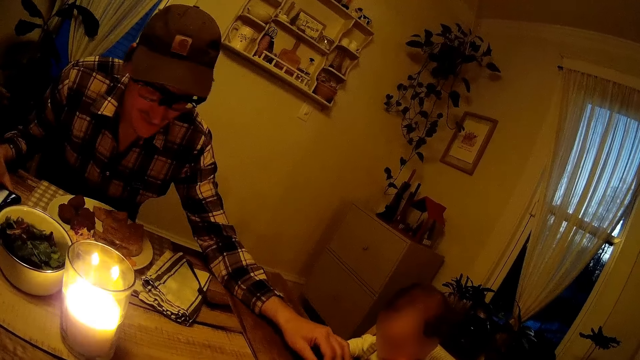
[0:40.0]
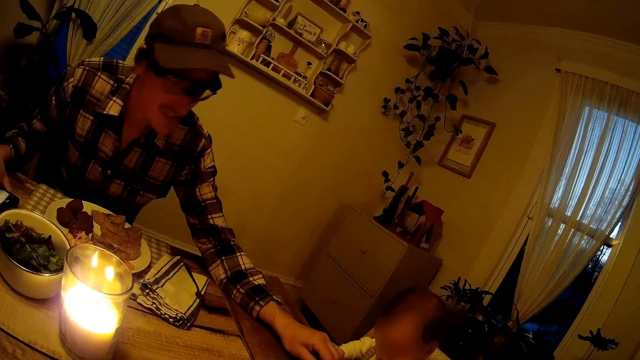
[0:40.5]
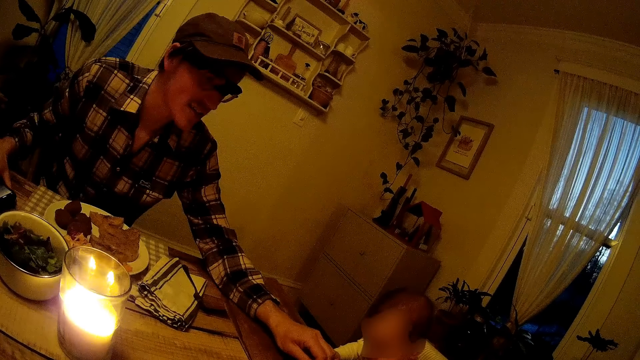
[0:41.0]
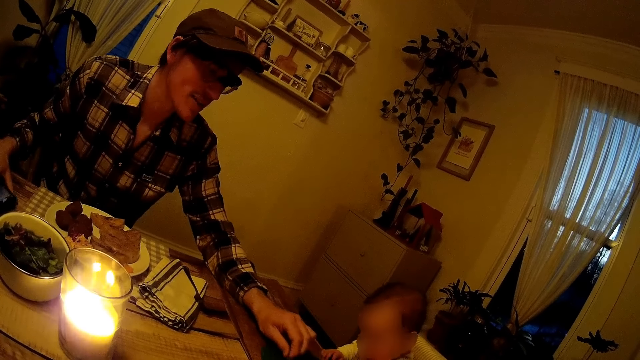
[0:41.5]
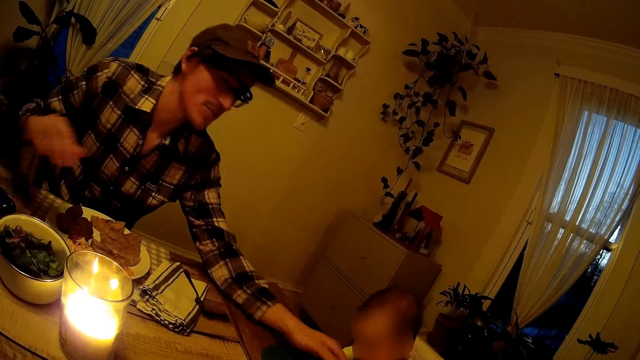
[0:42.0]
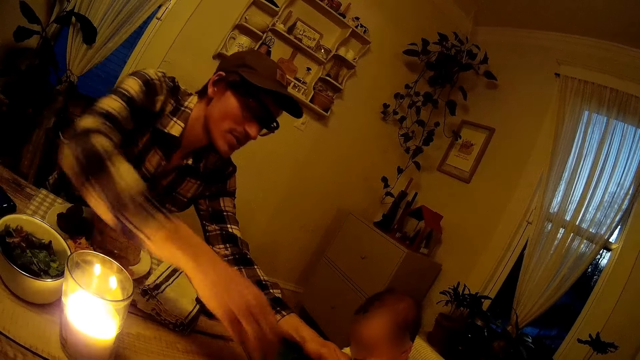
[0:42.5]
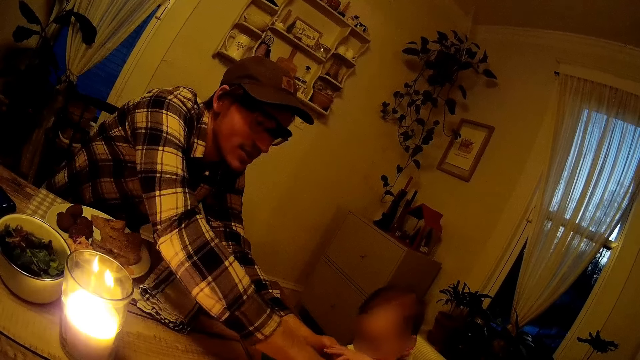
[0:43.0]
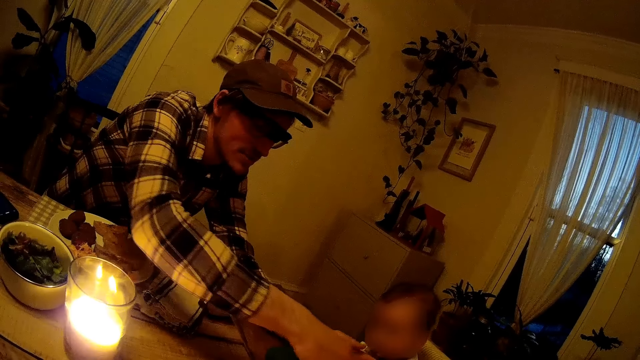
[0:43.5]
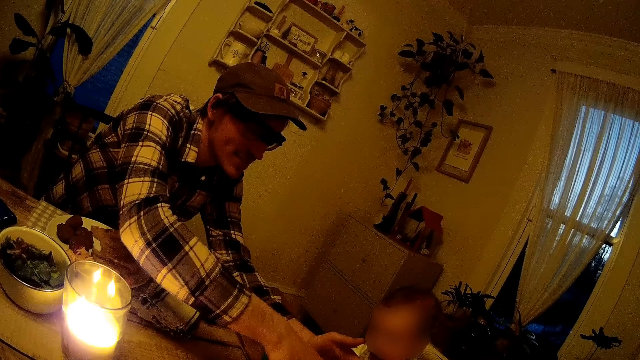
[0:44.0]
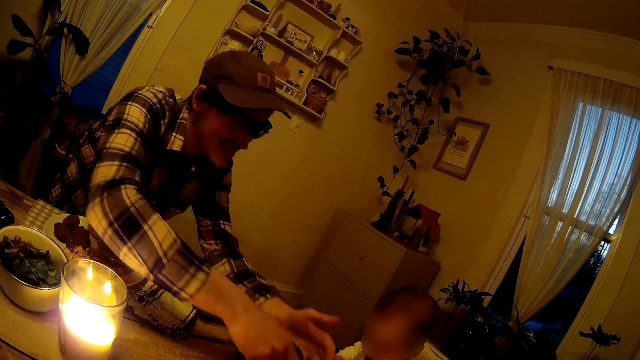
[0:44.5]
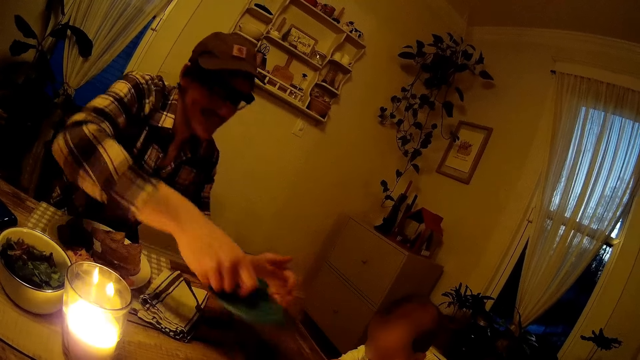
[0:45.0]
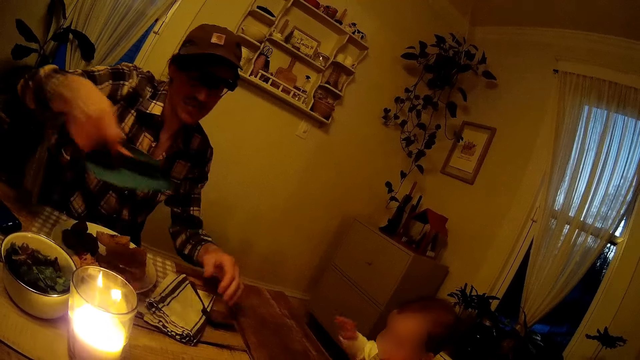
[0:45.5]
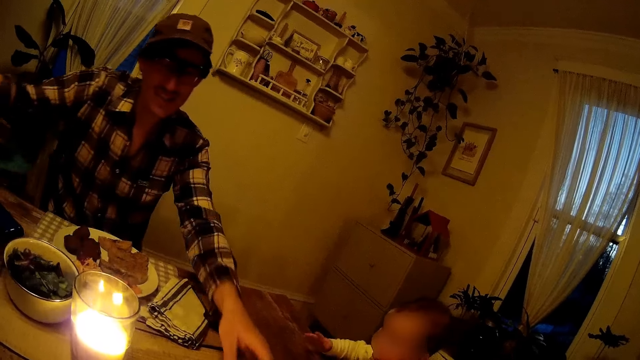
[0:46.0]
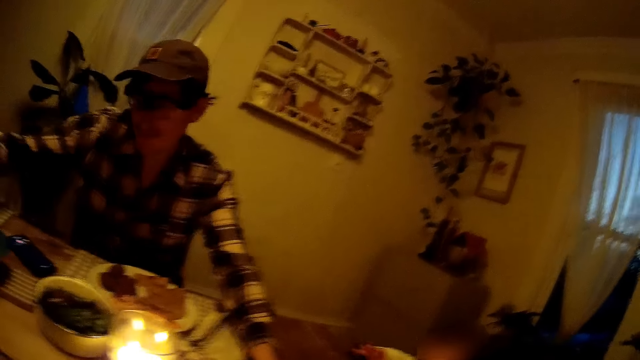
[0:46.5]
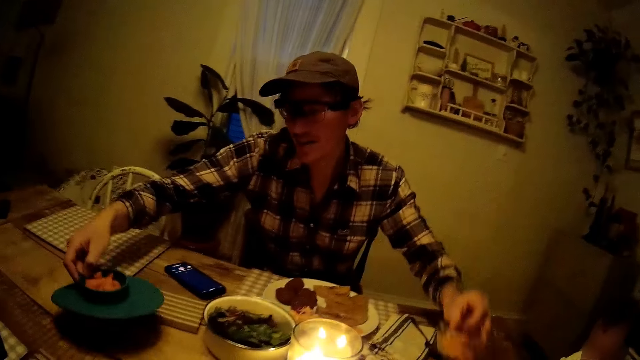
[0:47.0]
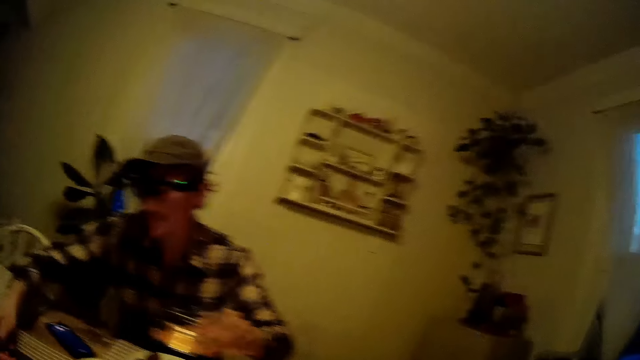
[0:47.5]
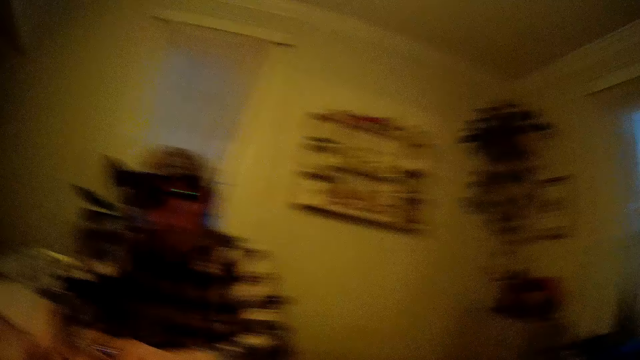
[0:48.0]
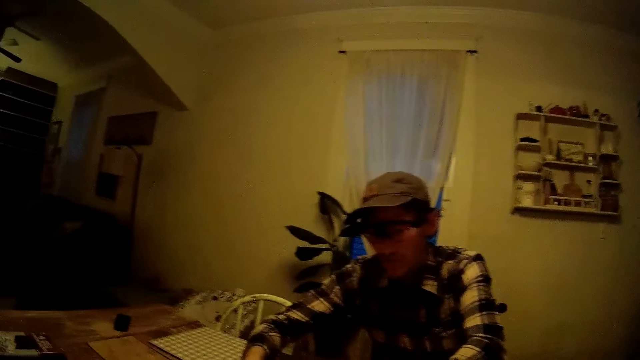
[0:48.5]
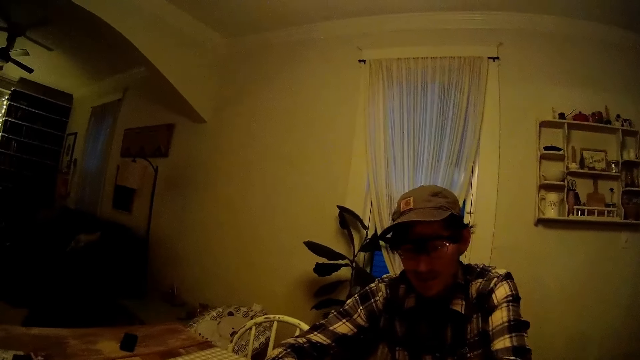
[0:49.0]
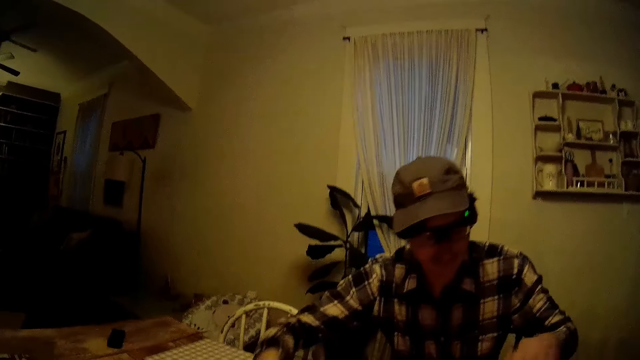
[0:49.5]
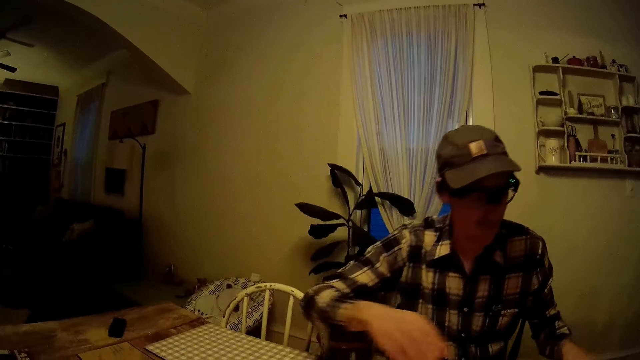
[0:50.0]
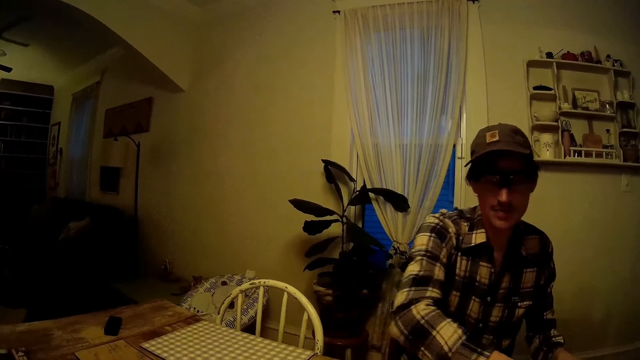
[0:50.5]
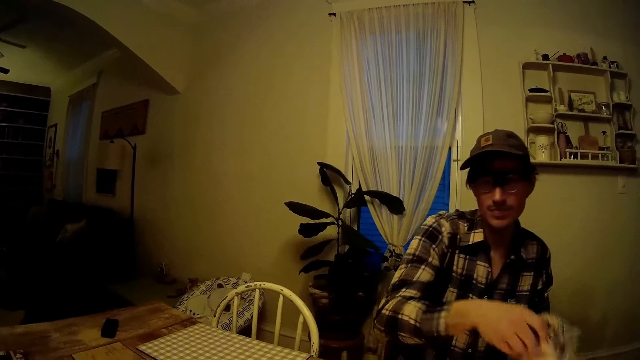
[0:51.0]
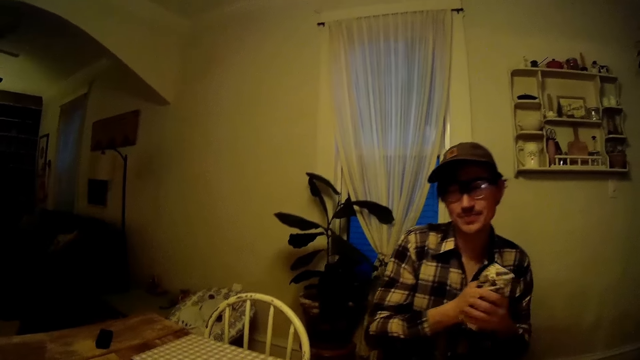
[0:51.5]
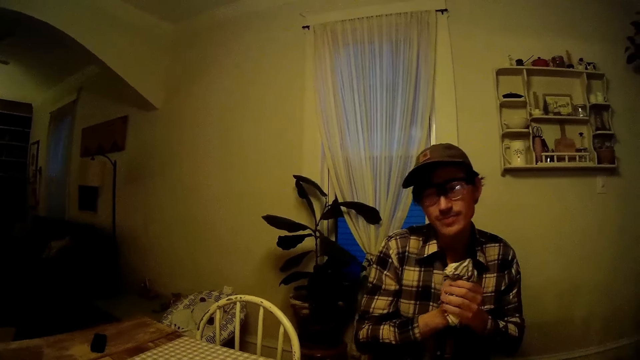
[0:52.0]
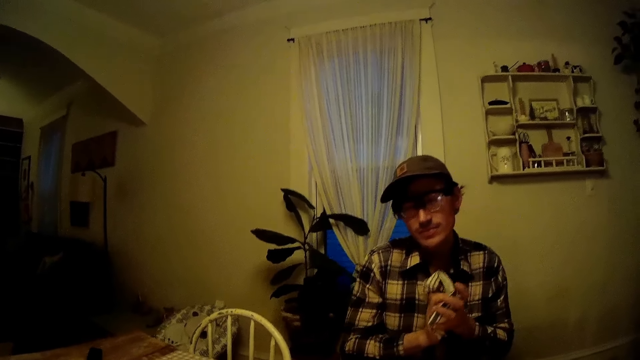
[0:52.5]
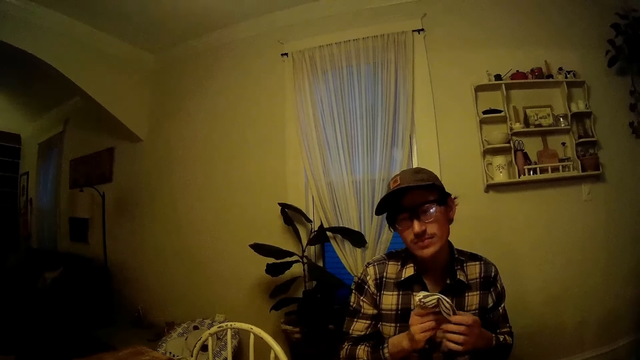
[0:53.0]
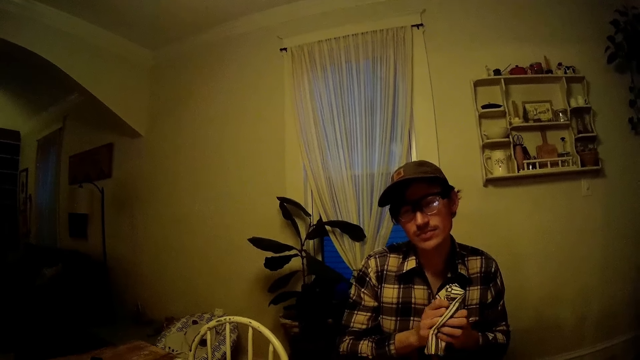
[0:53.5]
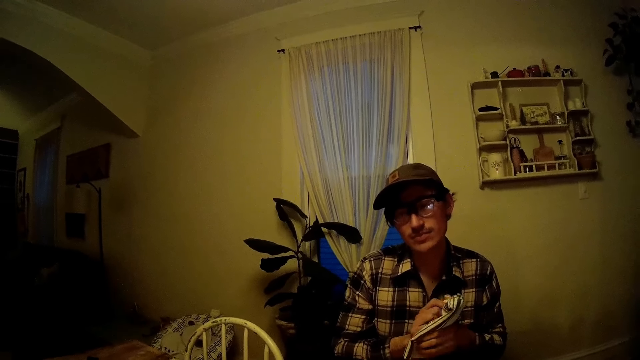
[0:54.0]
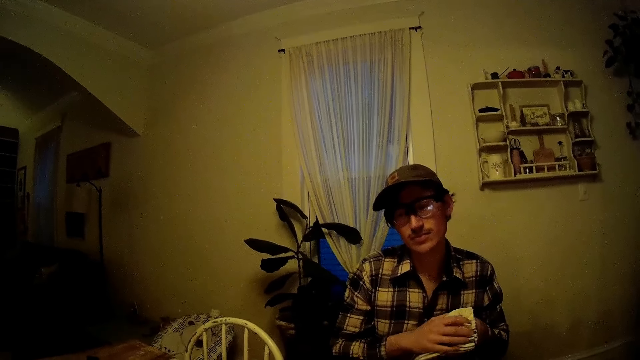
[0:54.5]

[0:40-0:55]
The man holds a child's right hand with his left hand. He touches the child with both hands. He lifts baby food and holds a plate with his right hand. He drops food on the table. He picks up a cup with his left hand. He places the plate on the side of the dining table close to the camera wearer. He picks up a towel on the dining table with his right hand. He holds the hand towel. He cleans his hands with the hand towel.

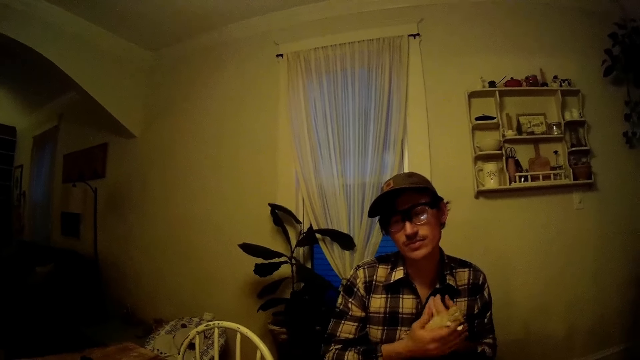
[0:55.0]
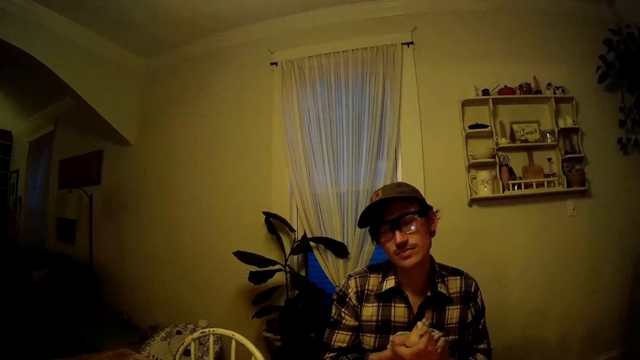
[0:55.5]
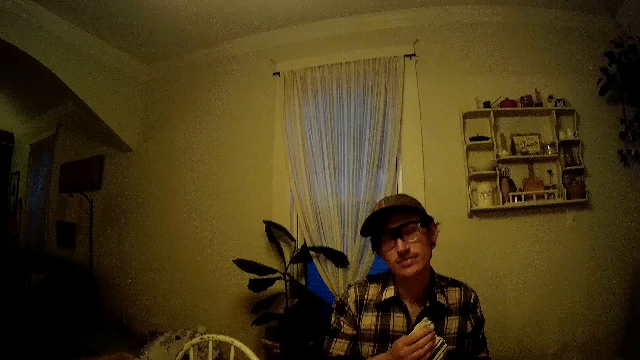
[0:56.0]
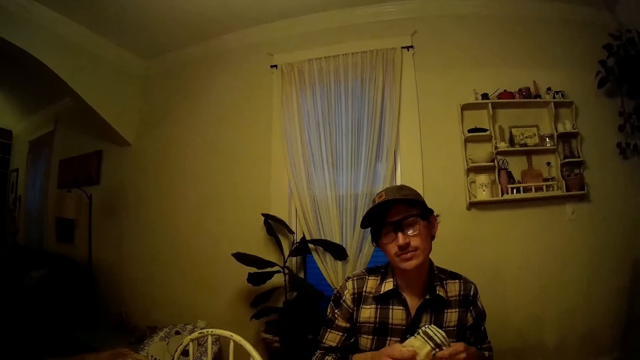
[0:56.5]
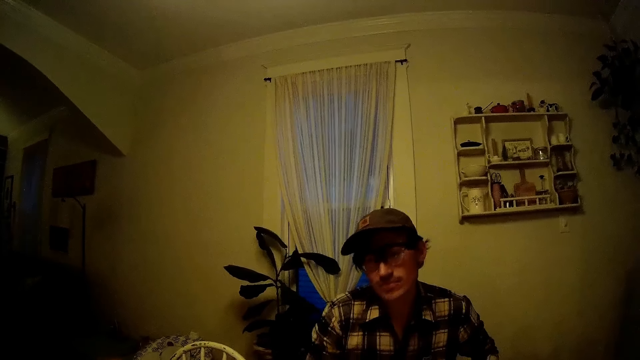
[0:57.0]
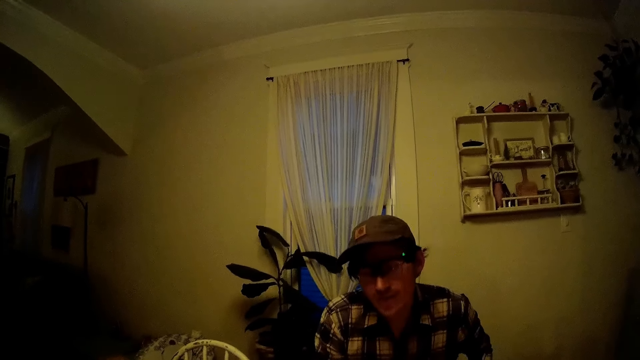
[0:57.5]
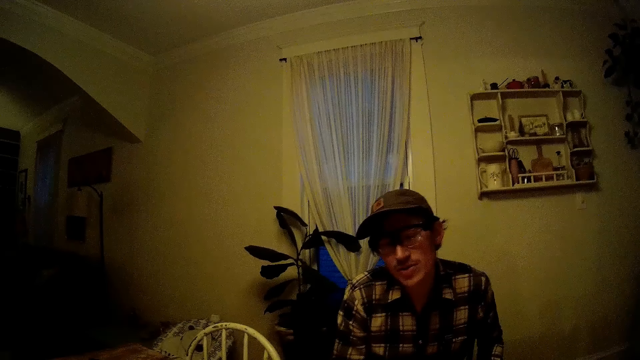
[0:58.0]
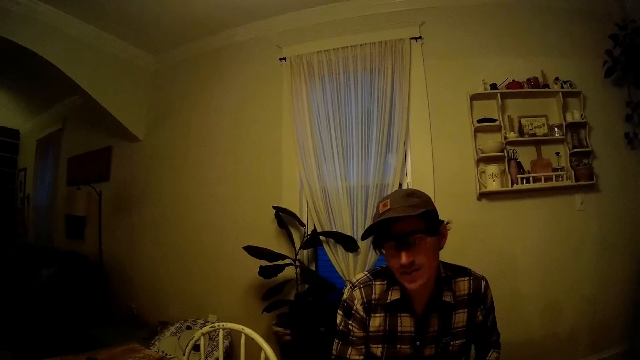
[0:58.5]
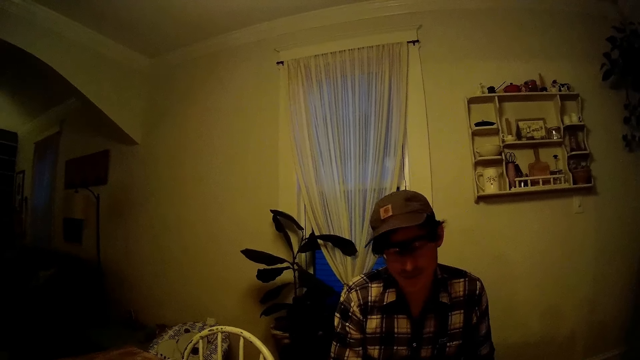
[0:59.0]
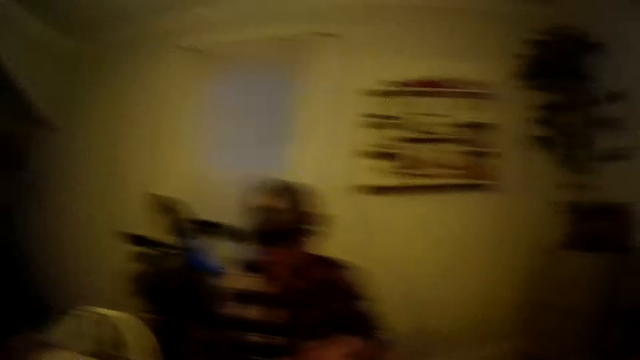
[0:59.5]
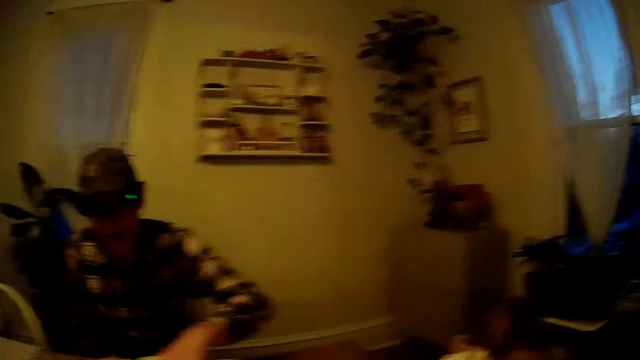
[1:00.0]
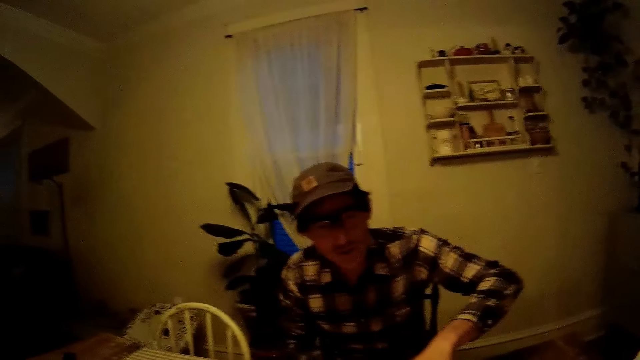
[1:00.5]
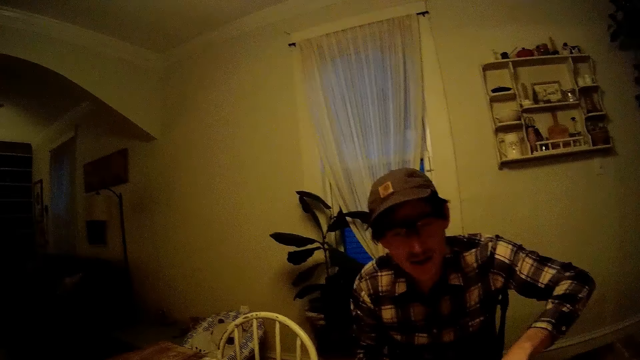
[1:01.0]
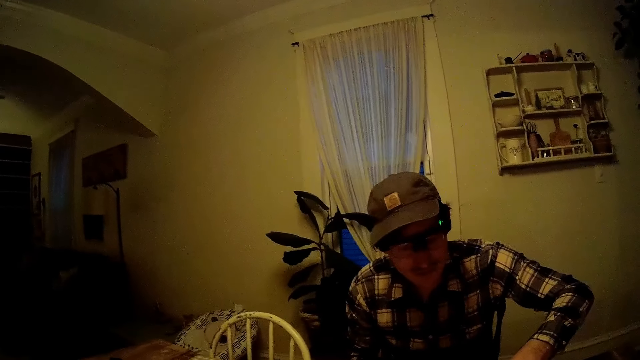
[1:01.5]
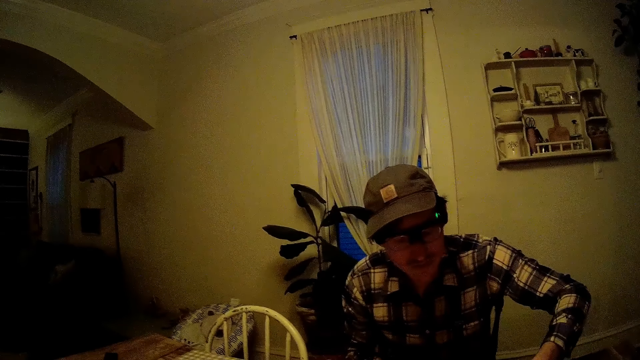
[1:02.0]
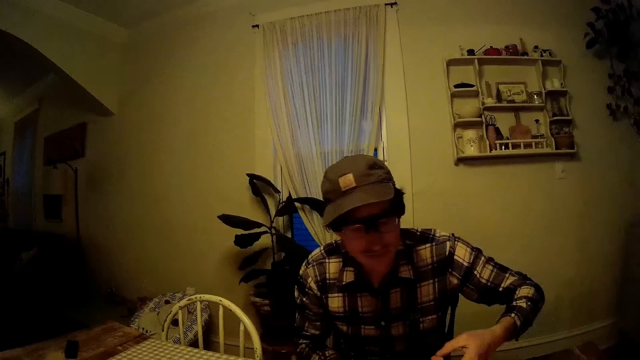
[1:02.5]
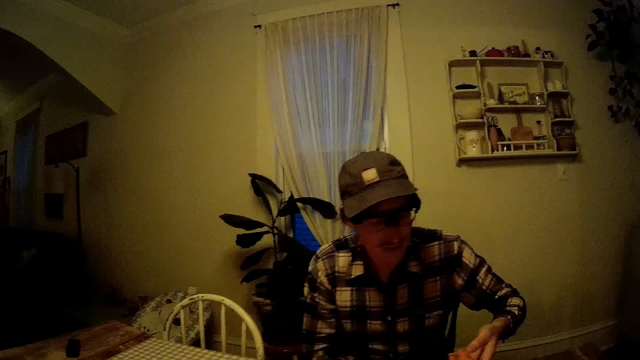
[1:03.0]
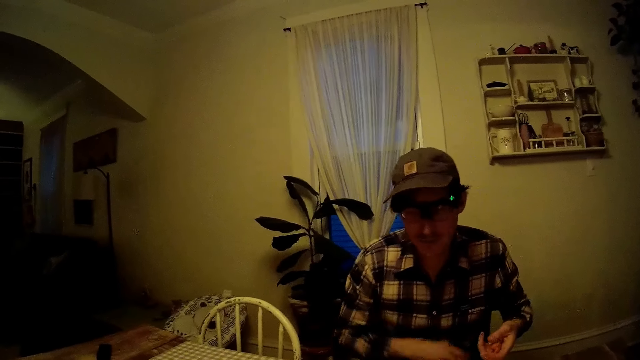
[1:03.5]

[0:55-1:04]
The man picks up food from a plate on the dining table with his left hand.
